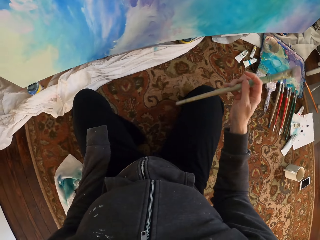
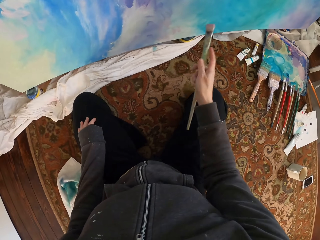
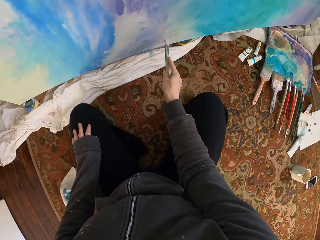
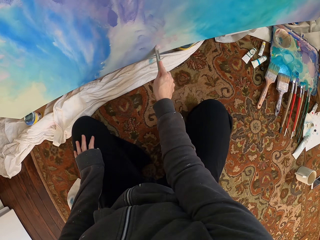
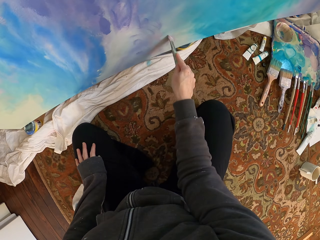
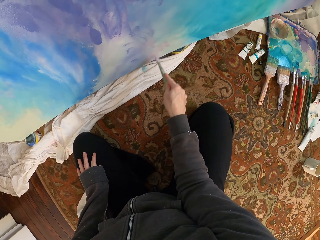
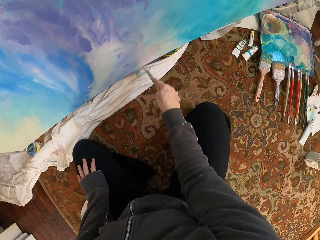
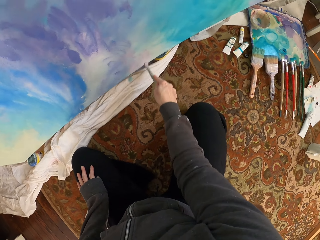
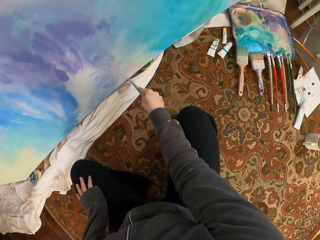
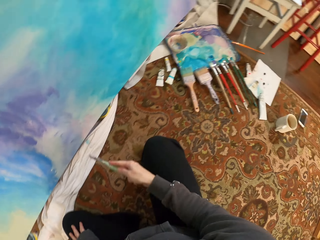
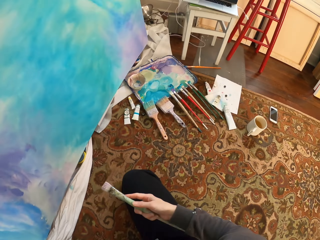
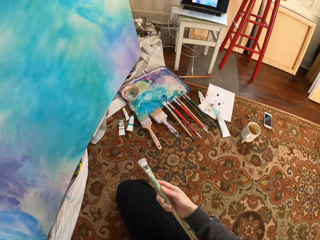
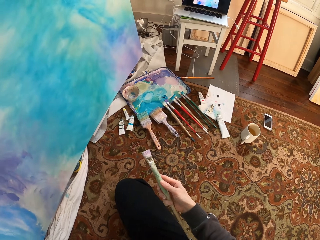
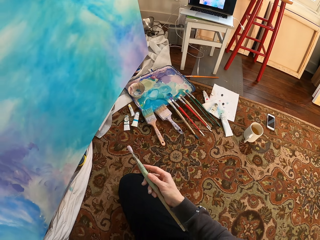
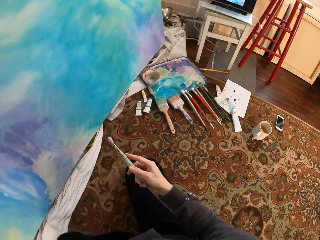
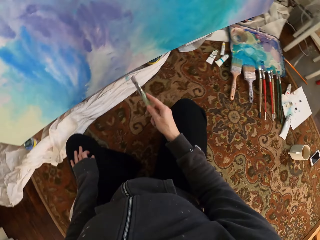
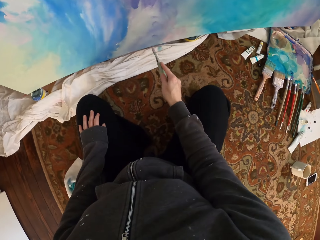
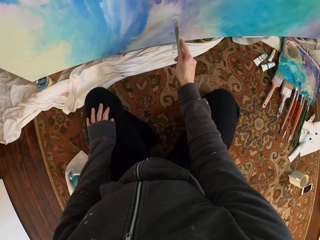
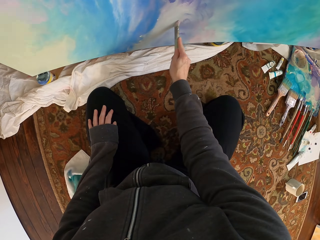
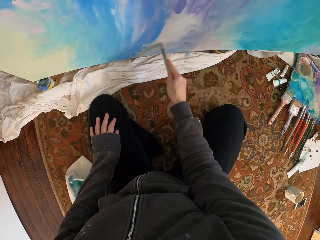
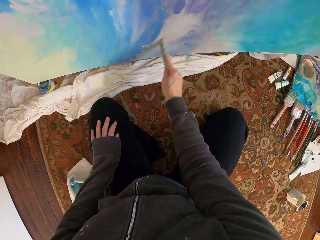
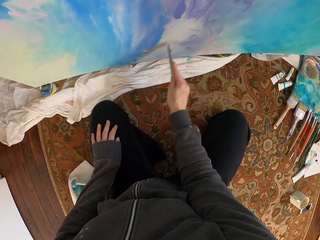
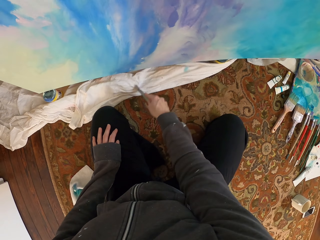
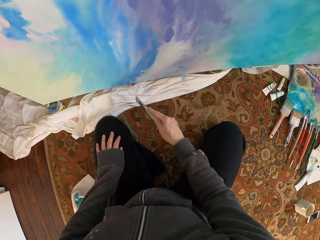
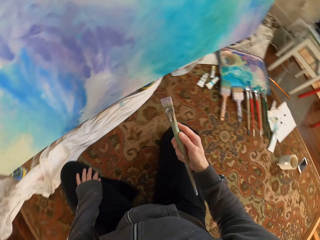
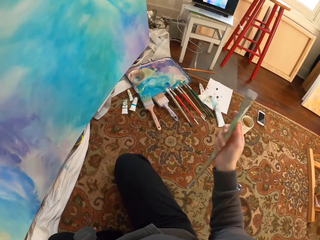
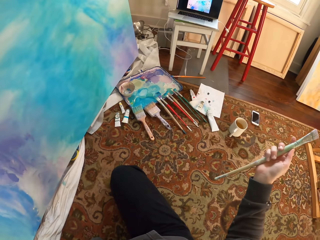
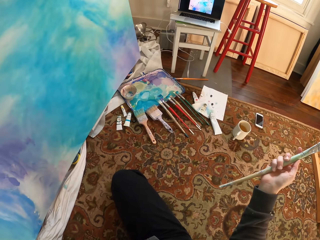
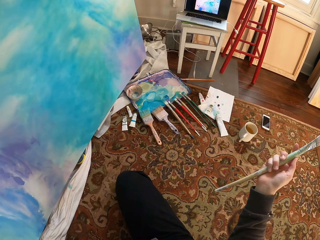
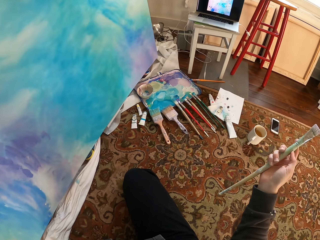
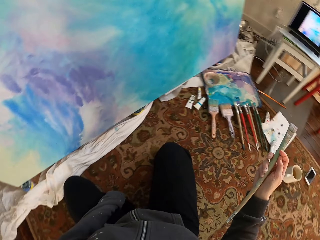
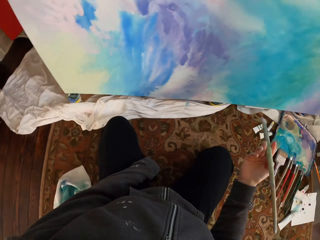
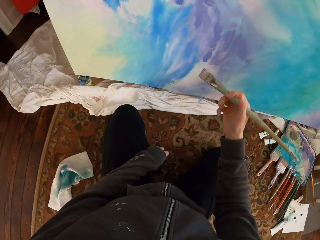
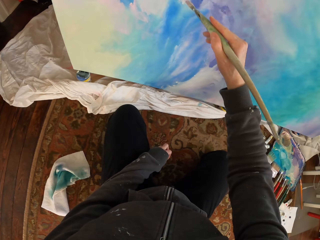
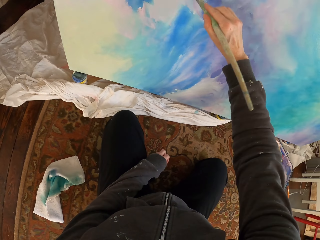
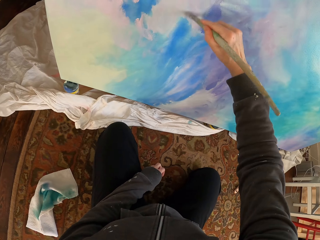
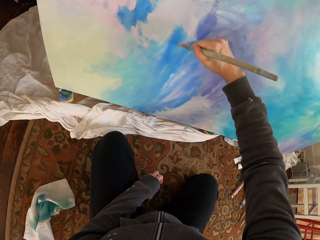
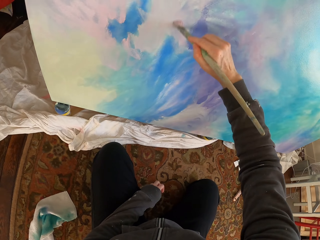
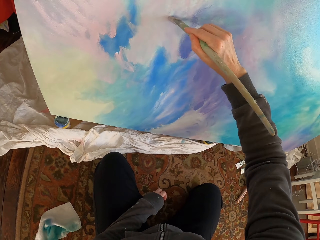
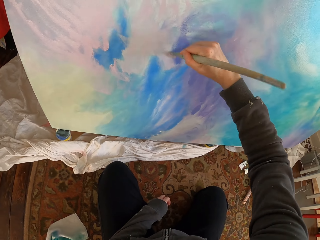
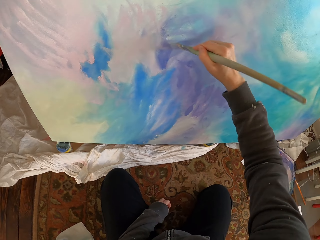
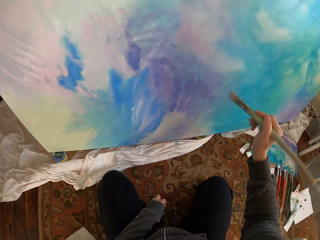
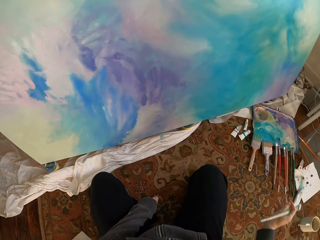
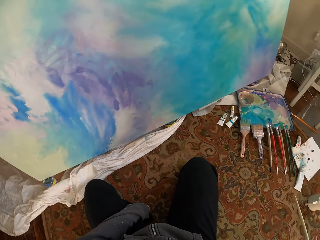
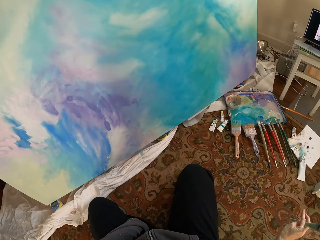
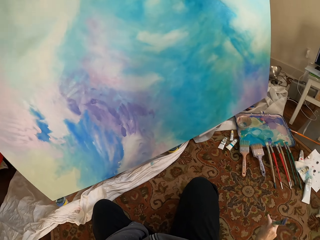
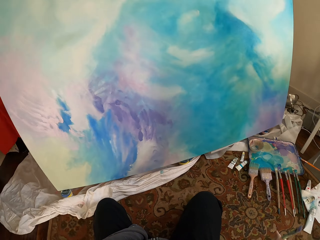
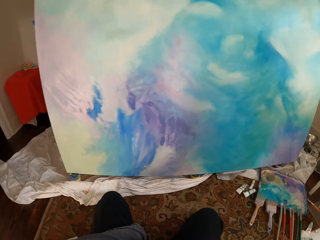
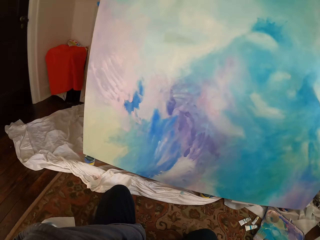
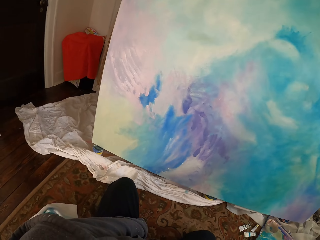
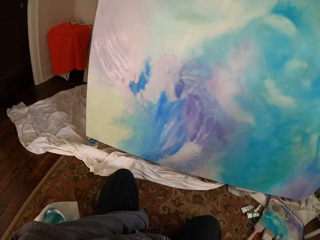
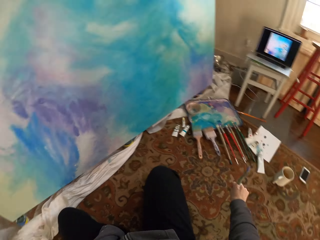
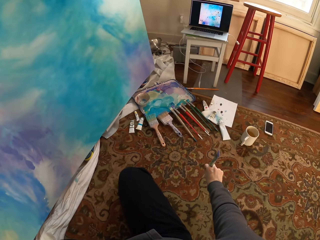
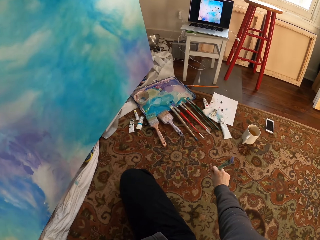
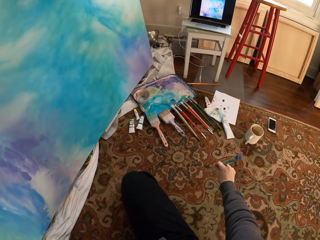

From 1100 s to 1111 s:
The camera wearer paints the board. They hold the brush. They check the painting. They paint the board. They turn. They check the painting. They turn. They paint the board. They check the painting.

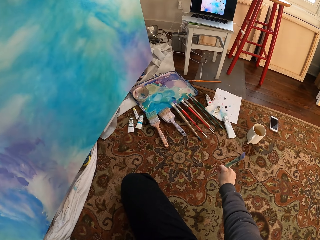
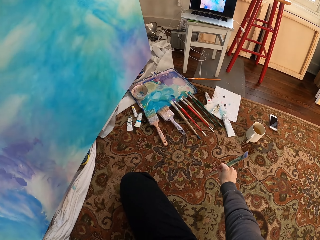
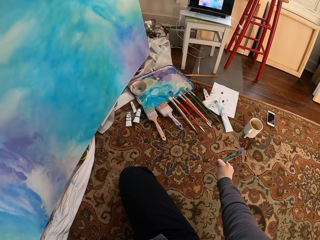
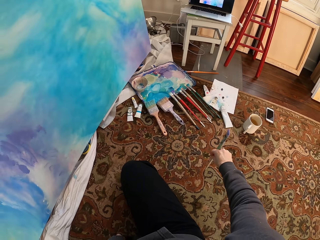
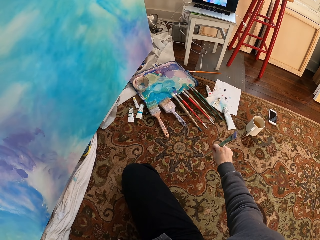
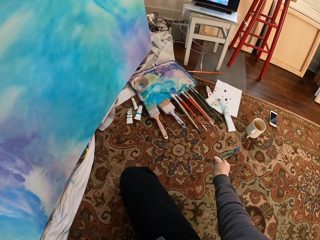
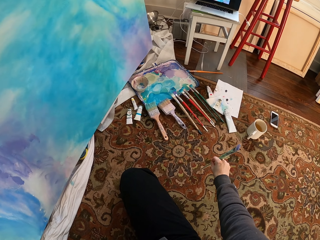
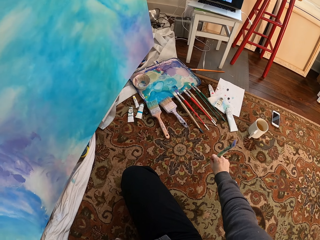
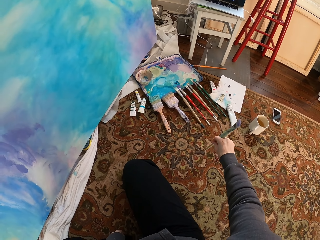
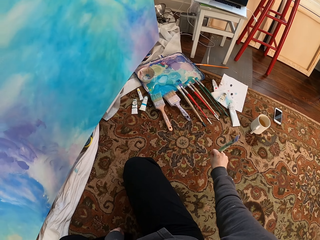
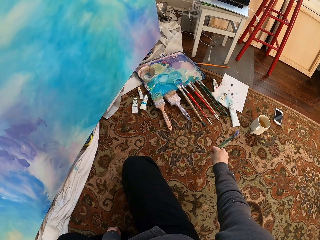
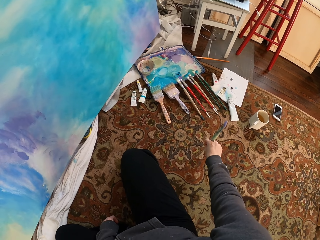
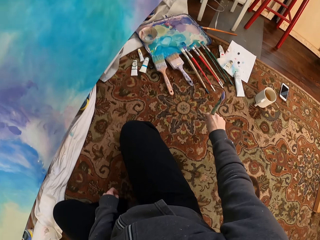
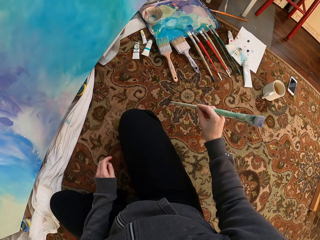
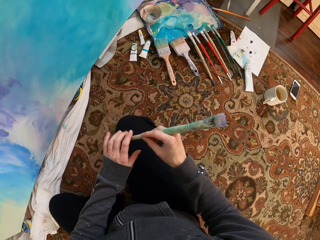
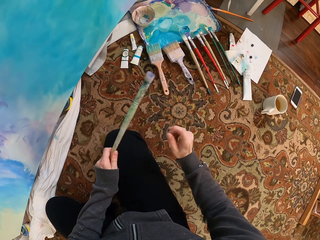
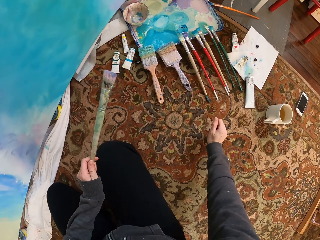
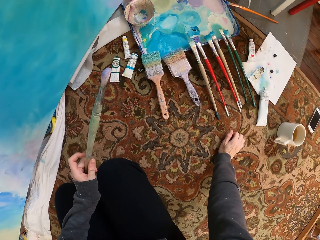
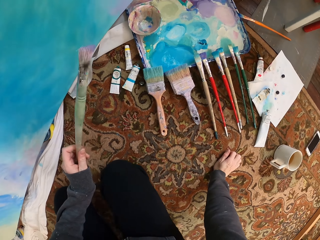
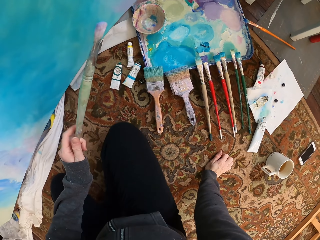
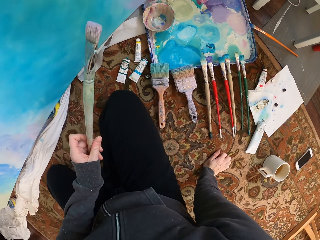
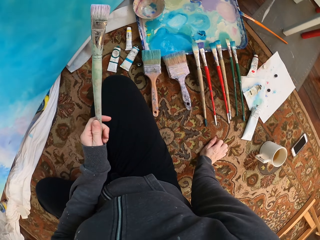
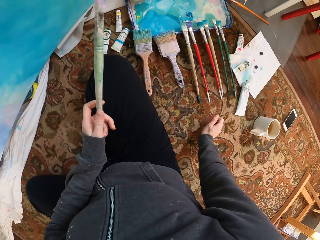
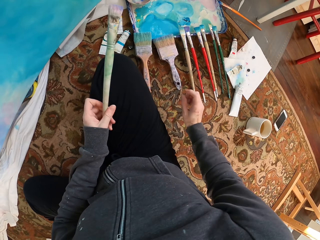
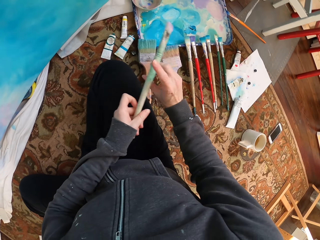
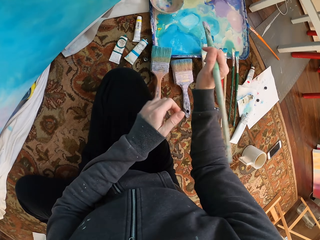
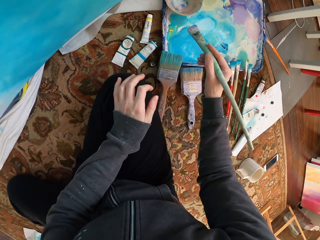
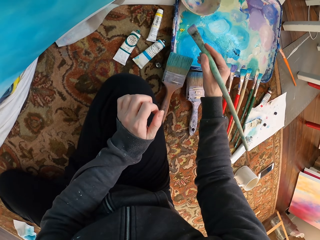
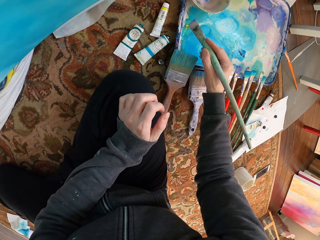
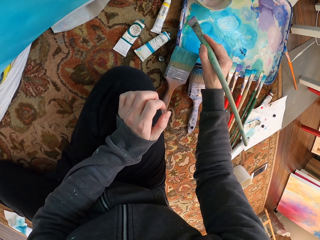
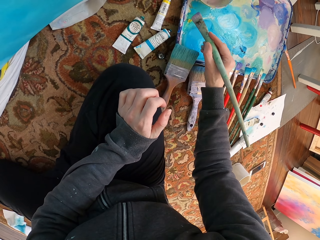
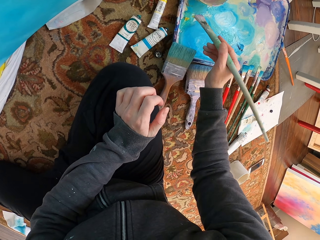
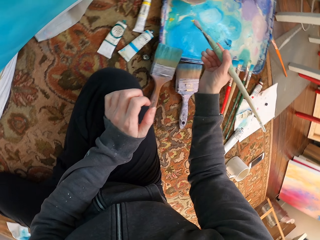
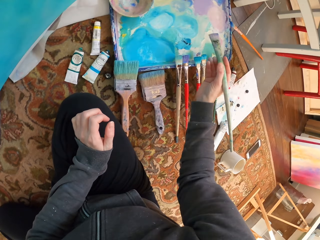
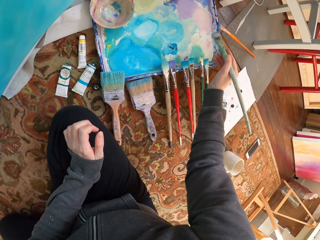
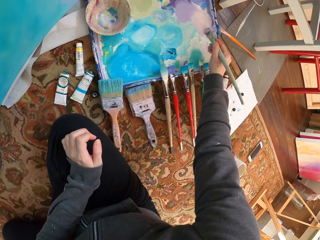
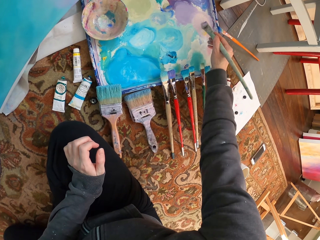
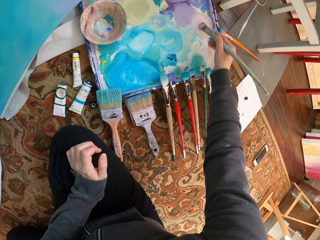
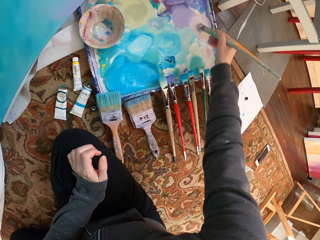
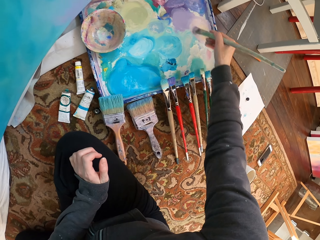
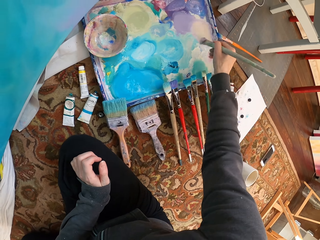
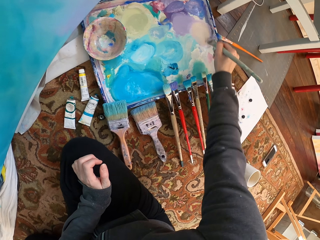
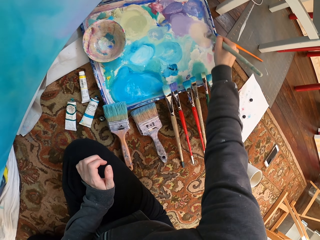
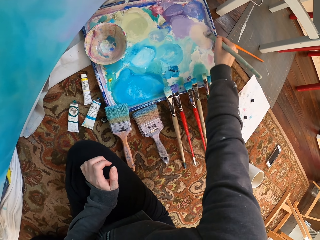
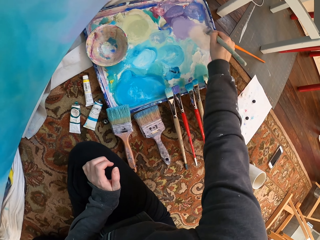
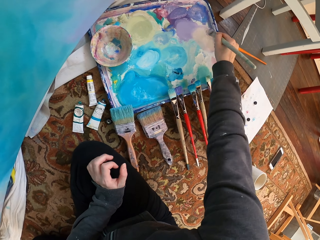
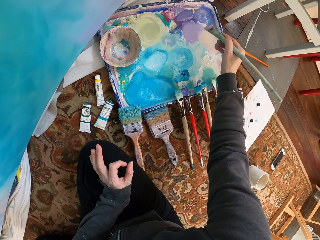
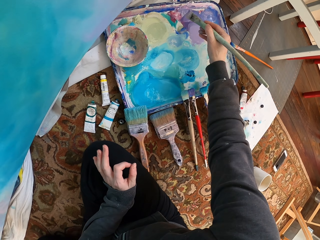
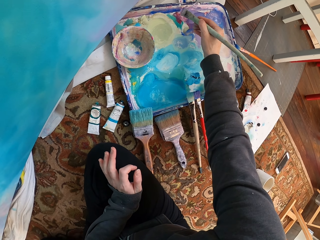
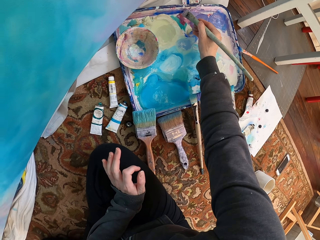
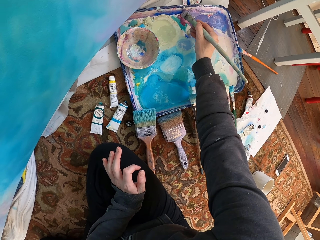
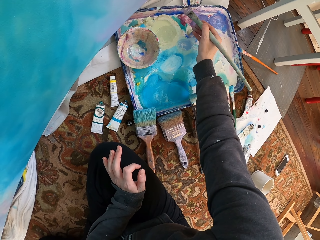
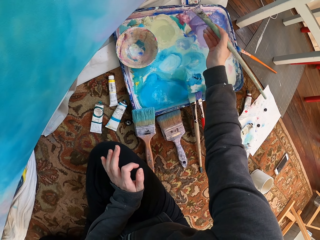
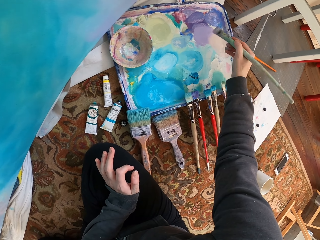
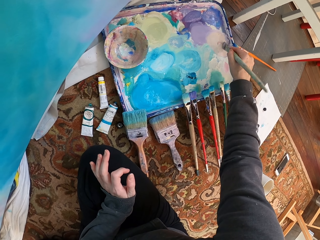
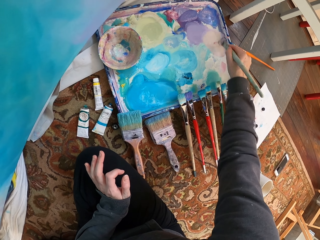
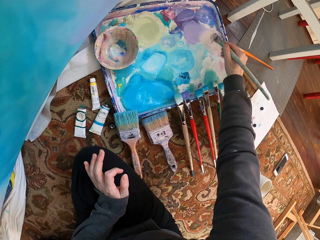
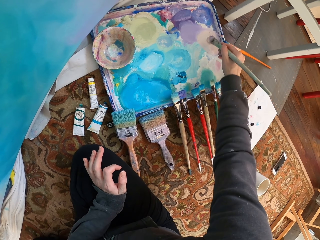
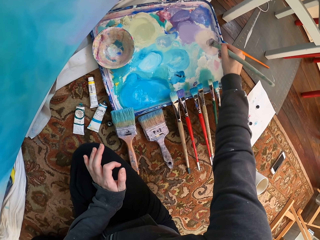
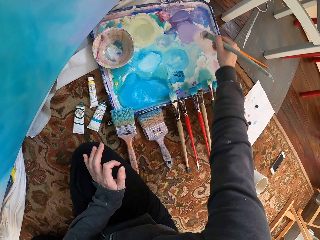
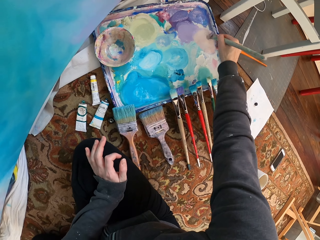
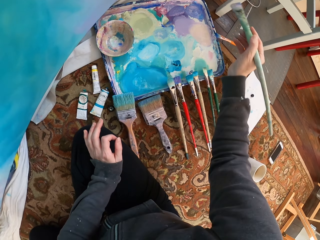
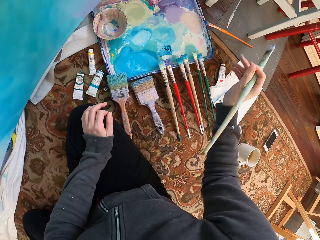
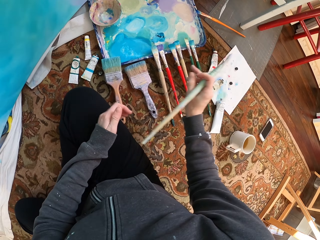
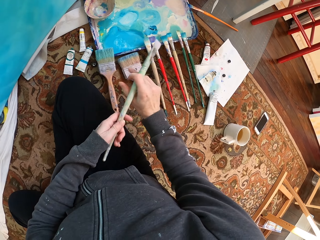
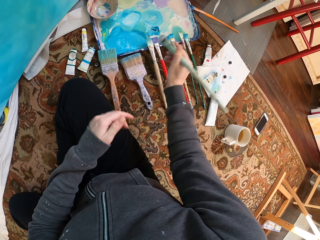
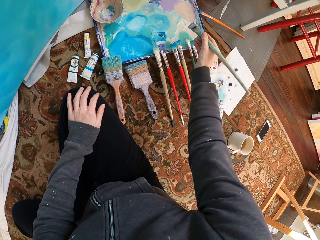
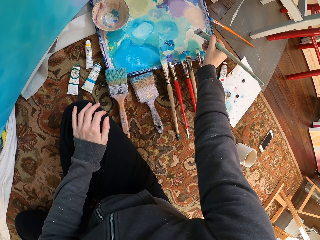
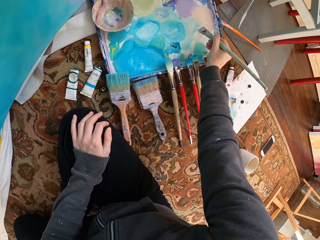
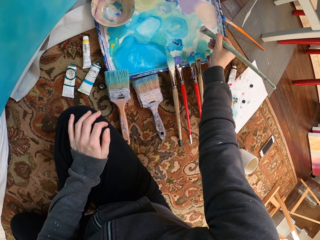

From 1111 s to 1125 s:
The camera wearer hits the floor with a paint brush. They hold the paint brush with the left hand. They hold the paint brush with the right hand. They mix the paints and scrape off excess paint from the brush.
